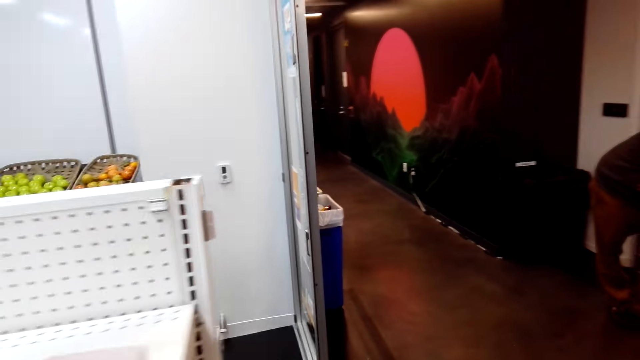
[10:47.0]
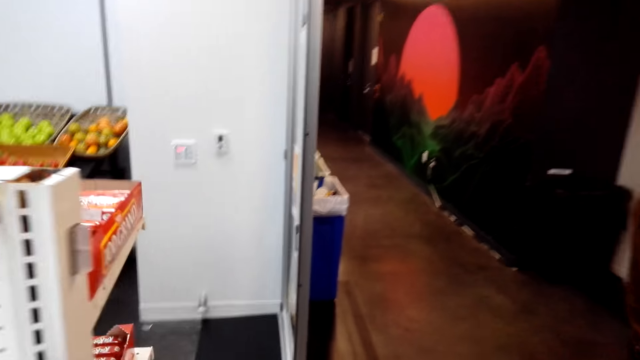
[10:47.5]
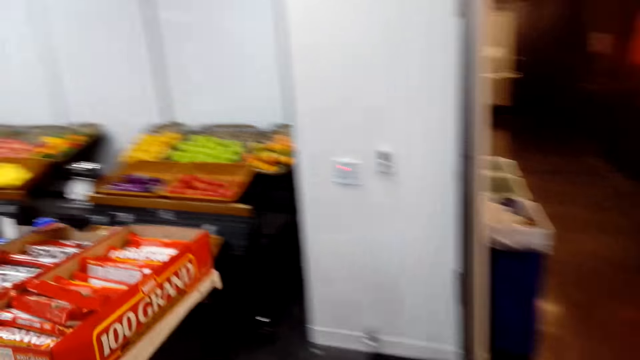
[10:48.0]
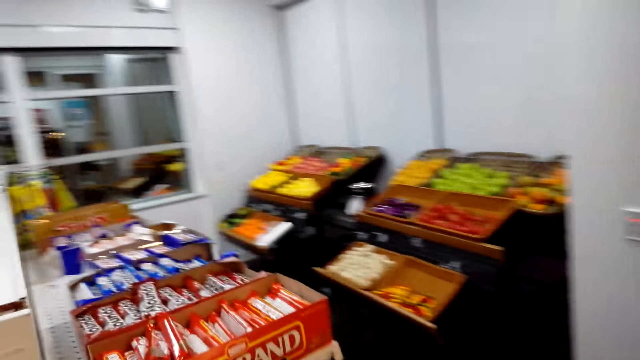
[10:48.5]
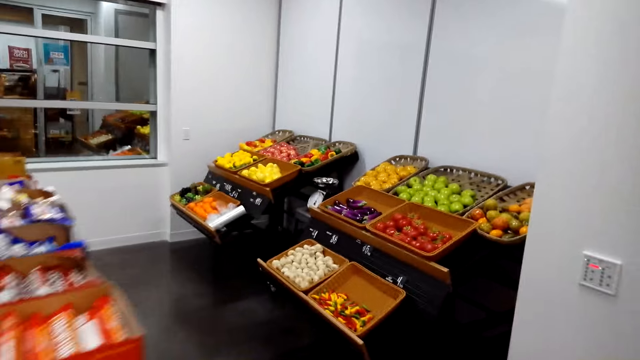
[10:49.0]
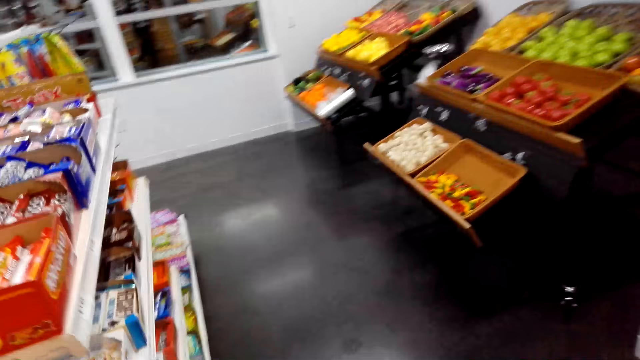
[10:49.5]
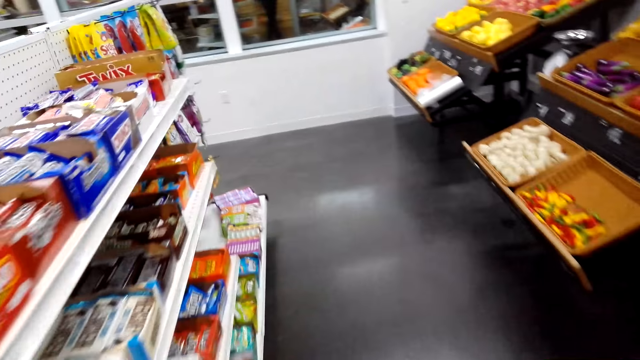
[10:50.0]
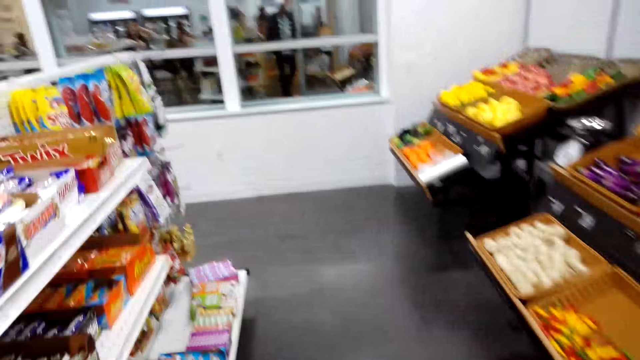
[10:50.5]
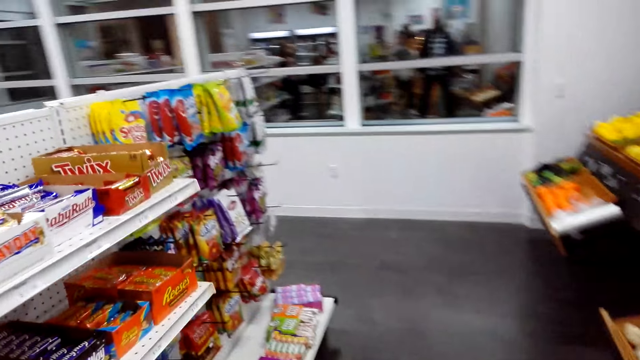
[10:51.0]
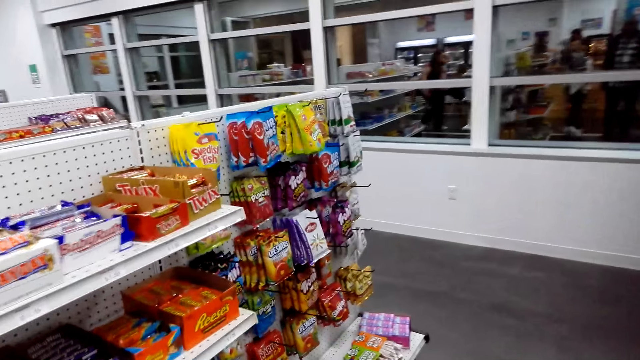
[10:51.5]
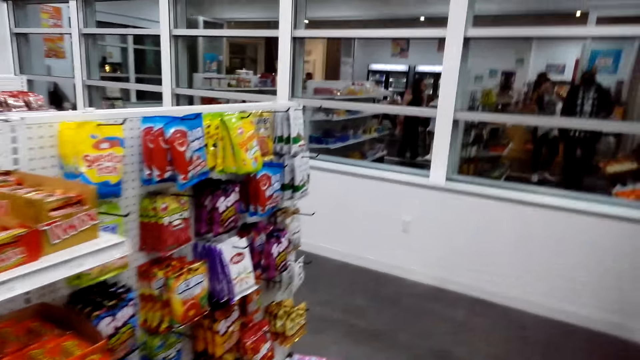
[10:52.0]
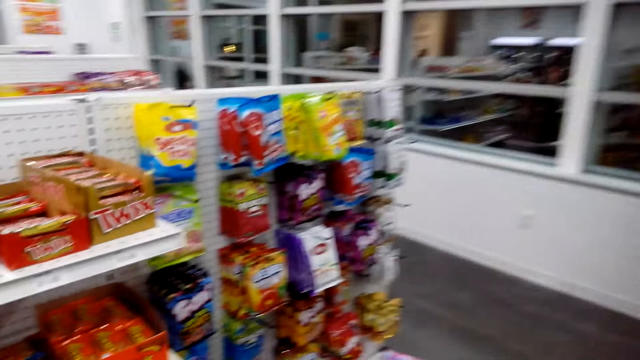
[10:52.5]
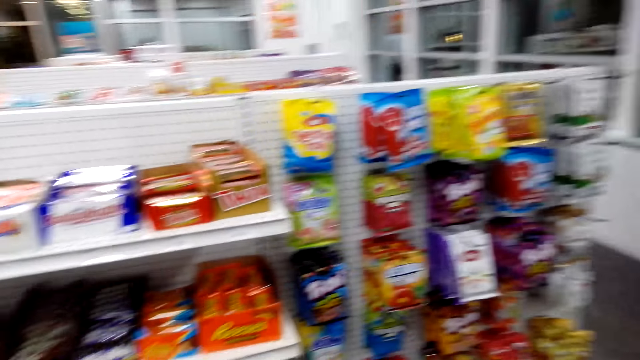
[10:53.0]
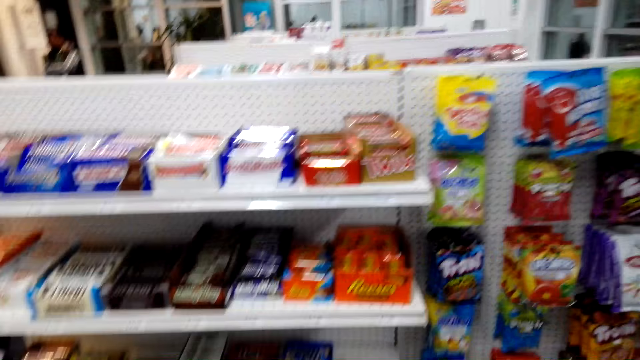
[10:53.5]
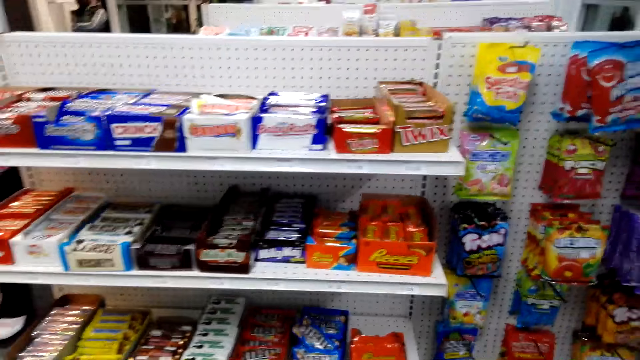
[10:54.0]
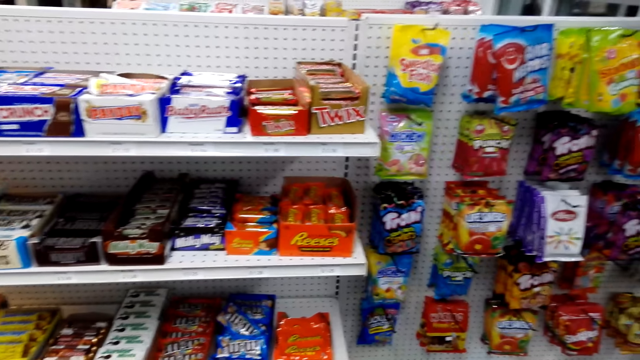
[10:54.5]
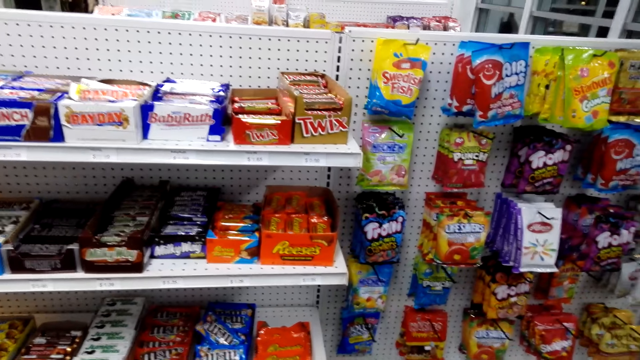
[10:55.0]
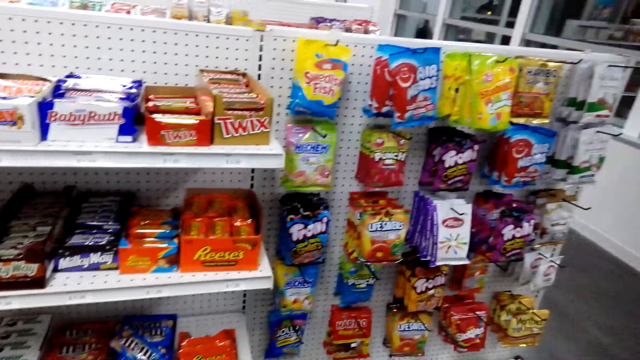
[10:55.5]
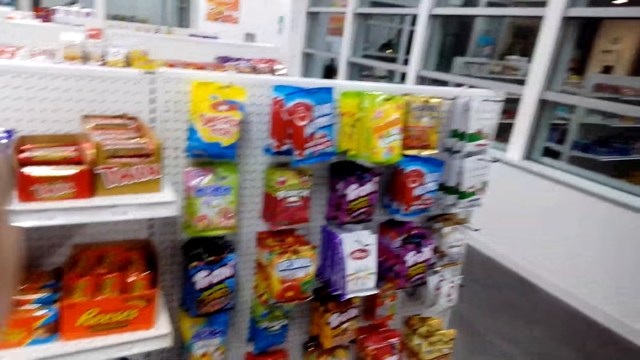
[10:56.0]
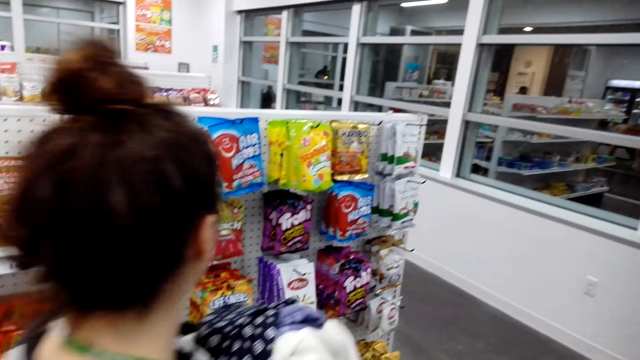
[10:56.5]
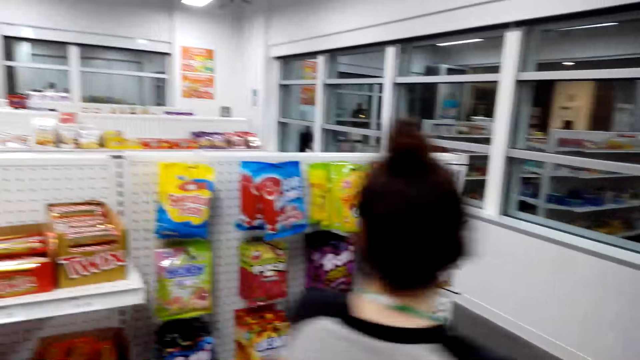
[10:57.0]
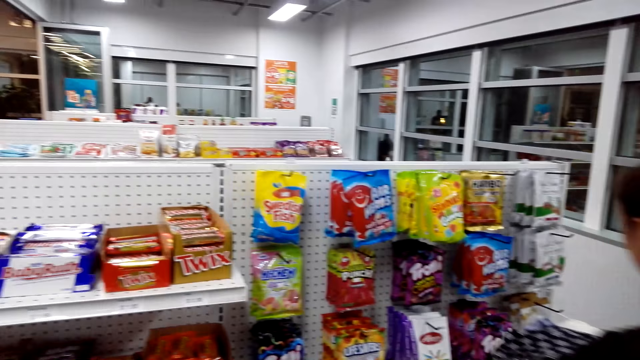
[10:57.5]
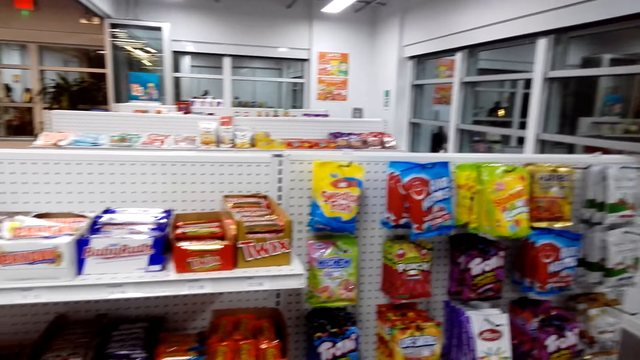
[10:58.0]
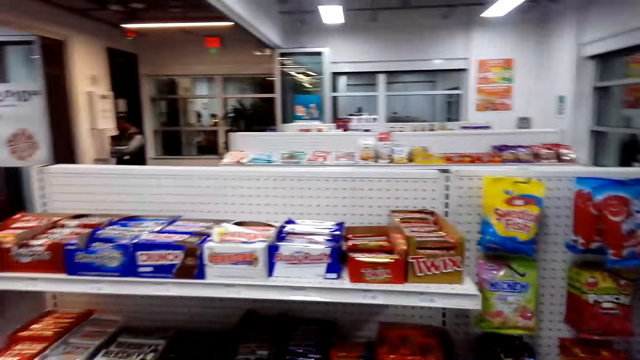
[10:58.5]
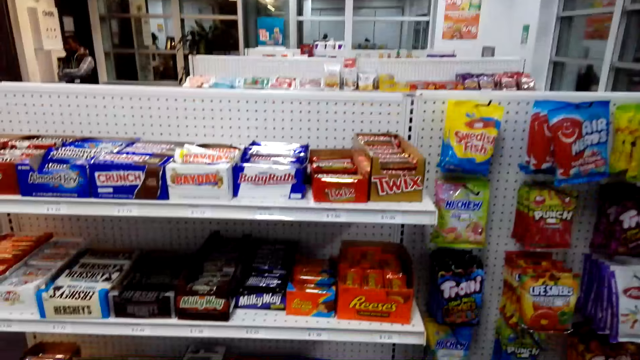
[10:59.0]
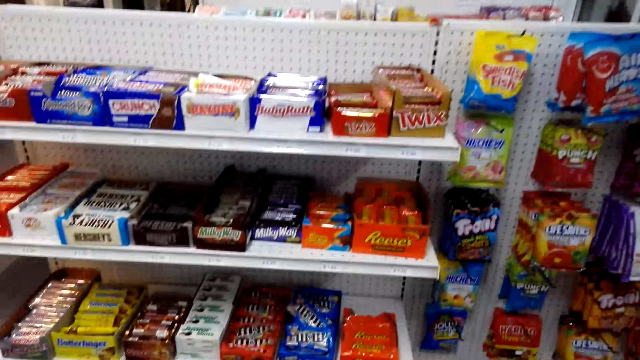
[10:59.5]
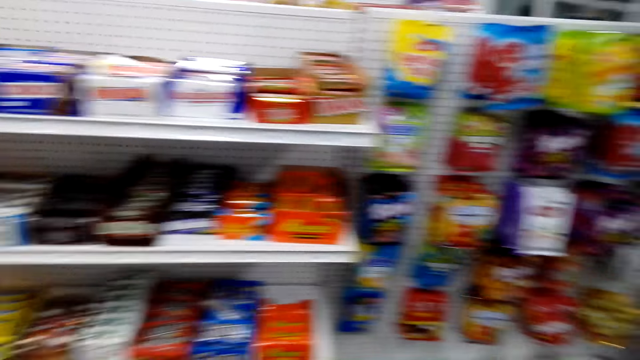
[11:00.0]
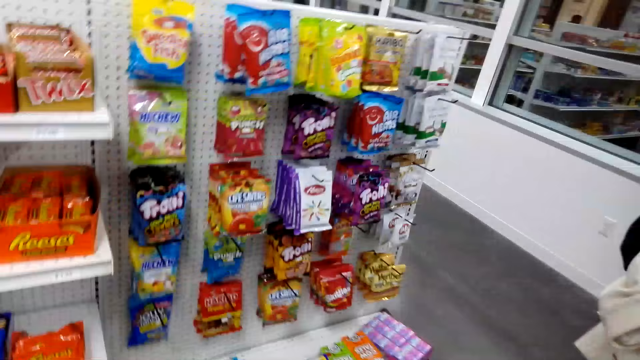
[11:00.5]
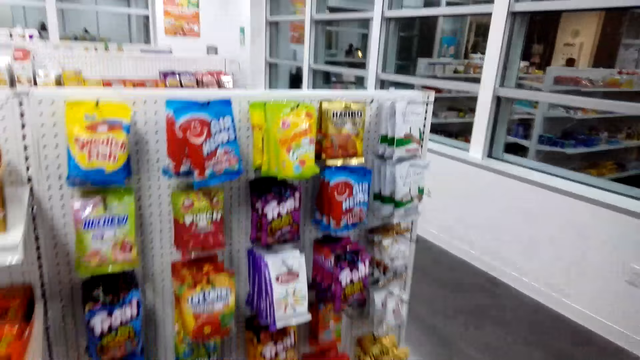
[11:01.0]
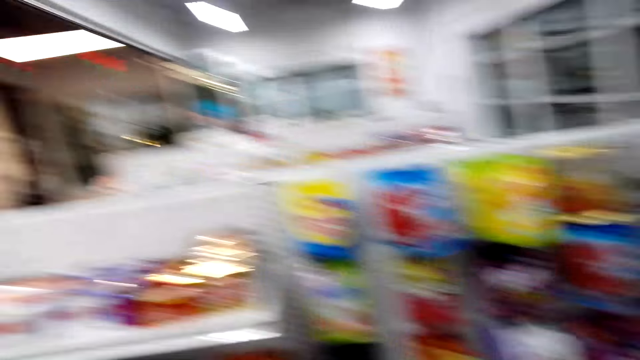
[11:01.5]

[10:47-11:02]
The camera wearer stands in front of a shelf. A woman passes in front of the camera wearer. The camera wearer looks at items on the shelf.

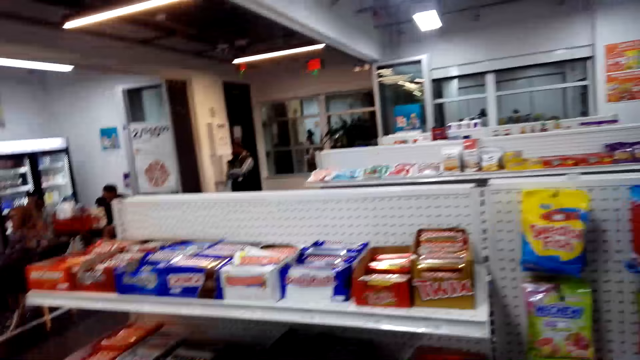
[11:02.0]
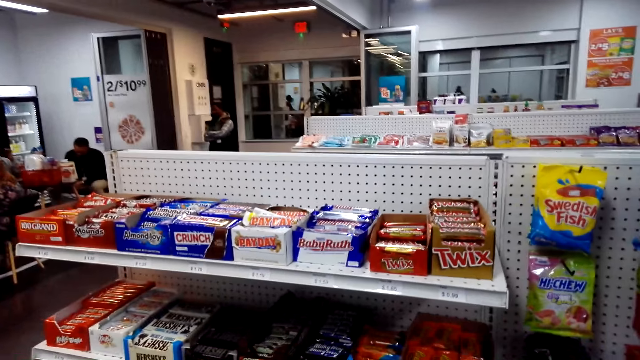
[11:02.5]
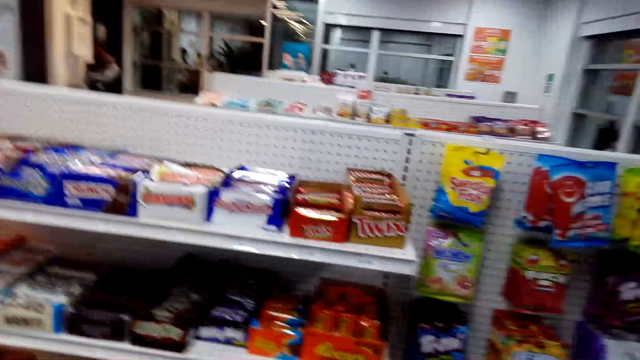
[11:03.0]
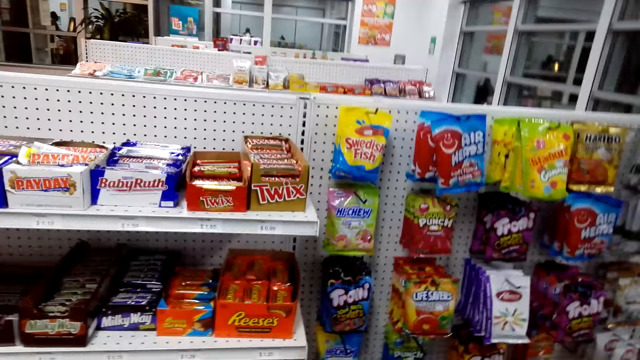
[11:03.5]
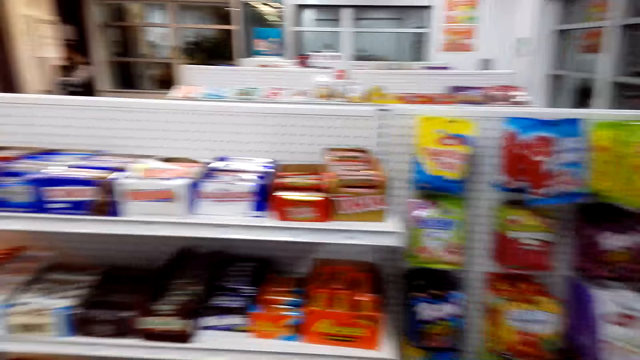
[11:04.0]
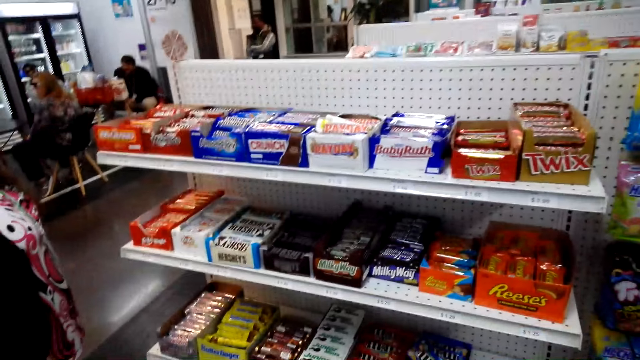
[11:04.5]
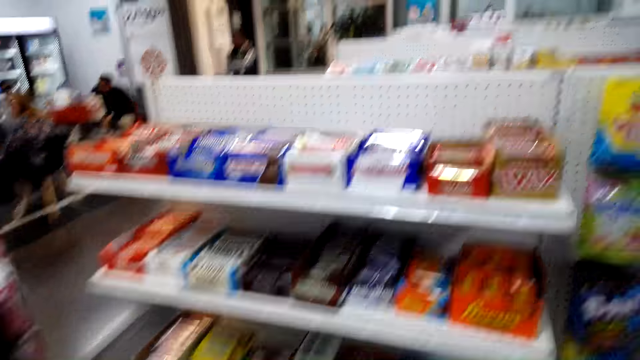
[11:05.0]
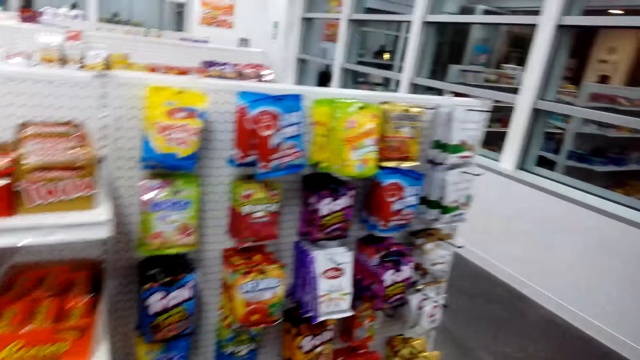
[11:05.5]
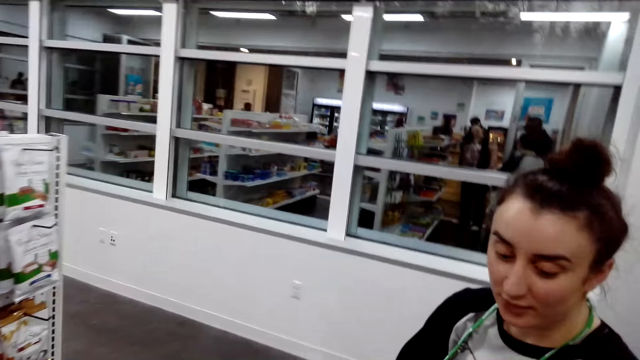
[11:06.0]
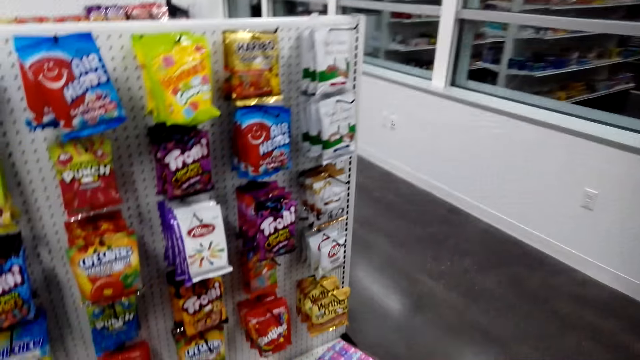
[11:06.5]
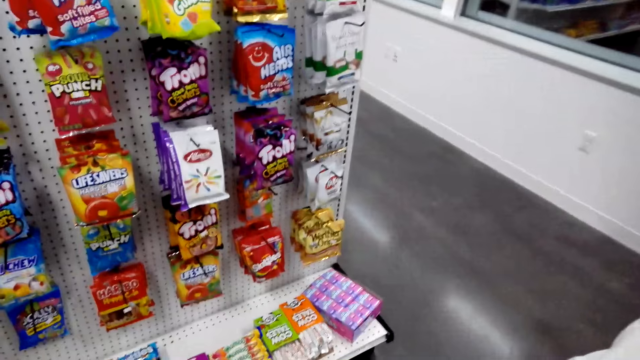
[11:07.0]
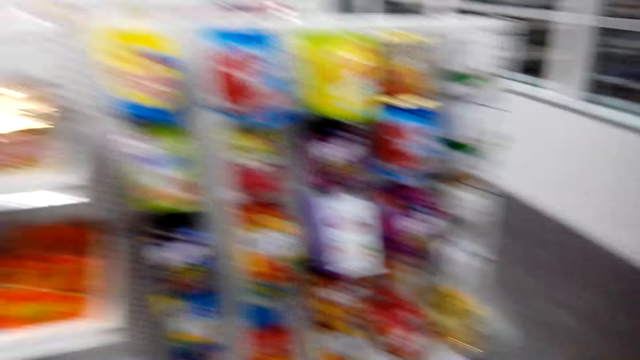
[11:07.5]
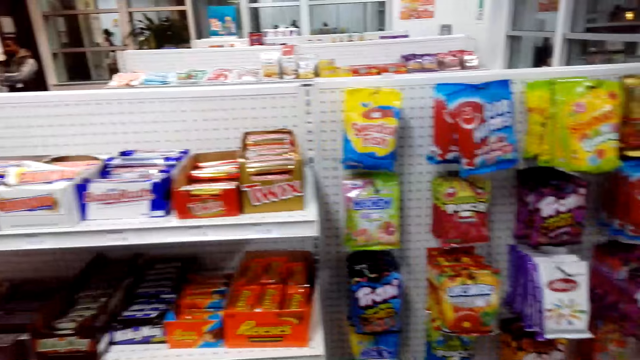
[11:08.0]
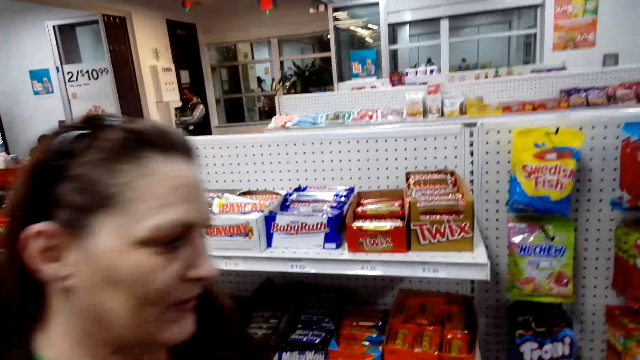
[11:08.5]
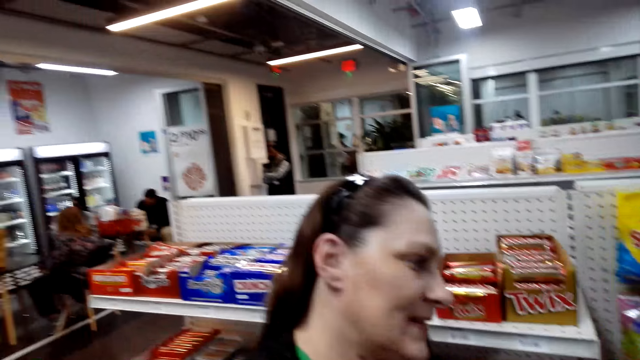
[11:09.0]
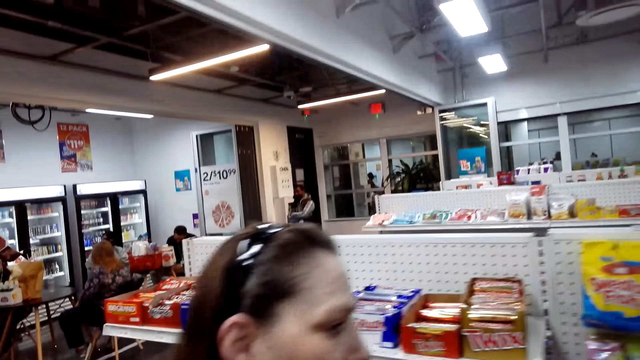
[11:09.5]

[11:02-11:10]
A person talks to the camera wearer.
